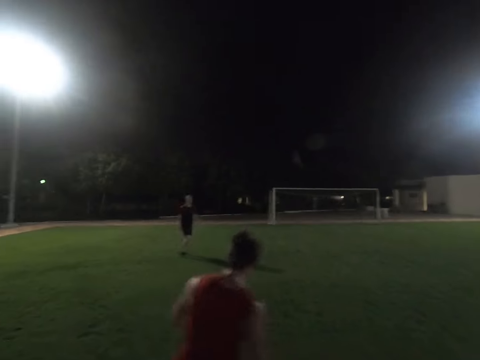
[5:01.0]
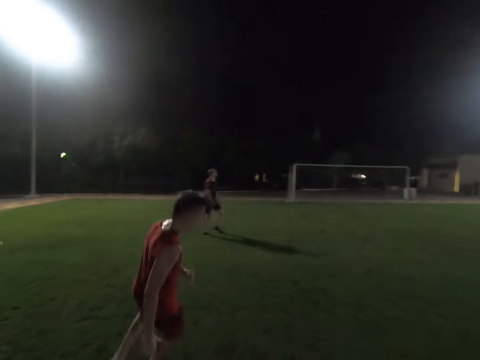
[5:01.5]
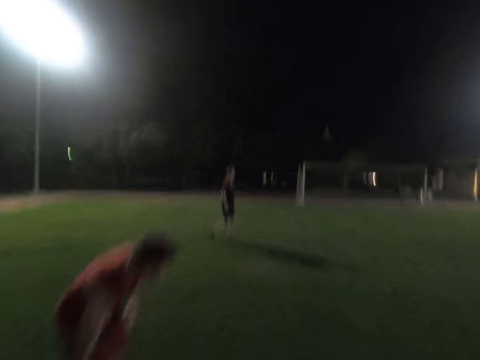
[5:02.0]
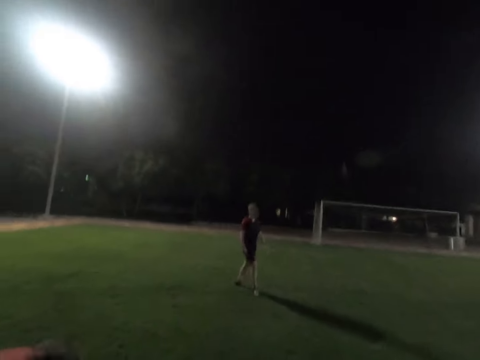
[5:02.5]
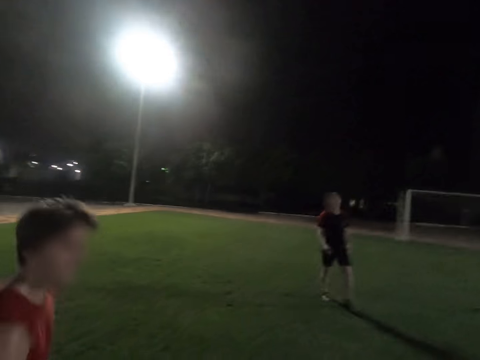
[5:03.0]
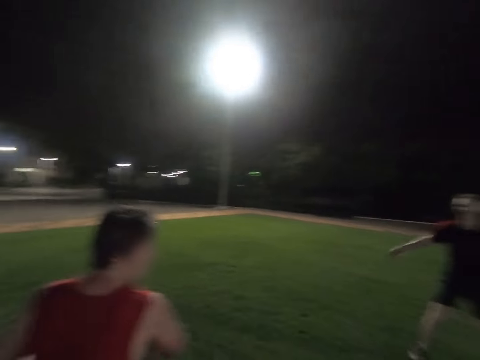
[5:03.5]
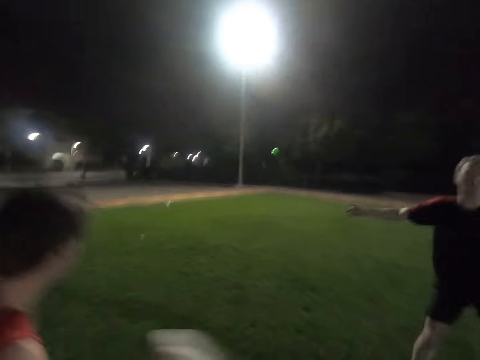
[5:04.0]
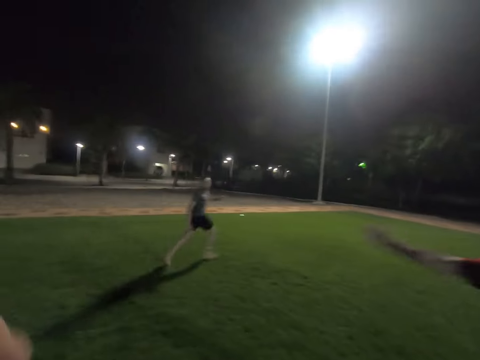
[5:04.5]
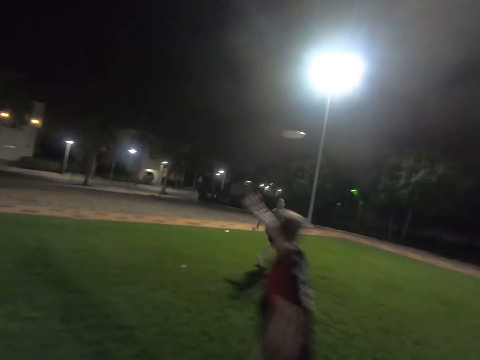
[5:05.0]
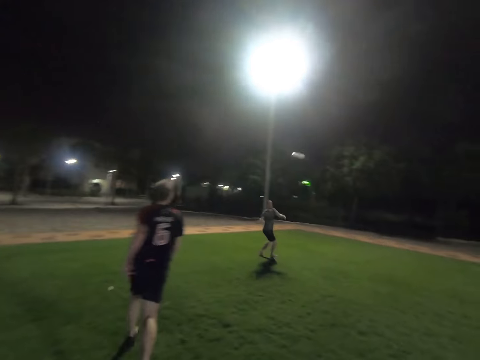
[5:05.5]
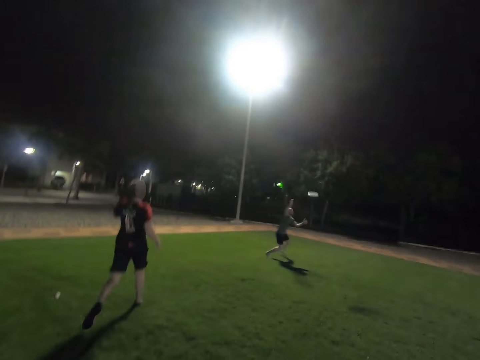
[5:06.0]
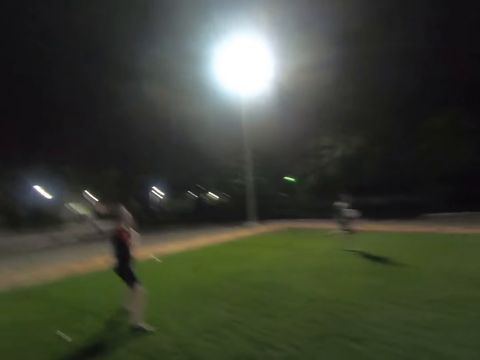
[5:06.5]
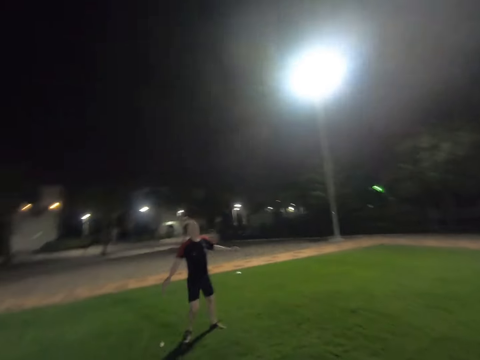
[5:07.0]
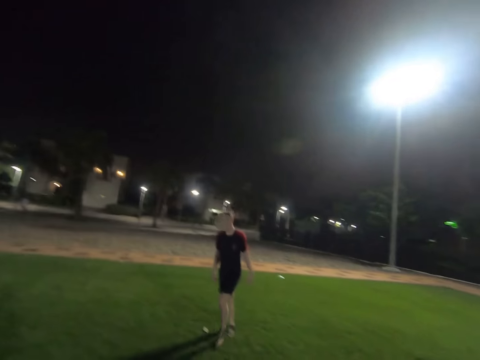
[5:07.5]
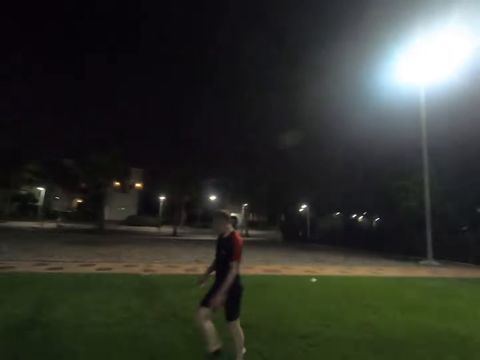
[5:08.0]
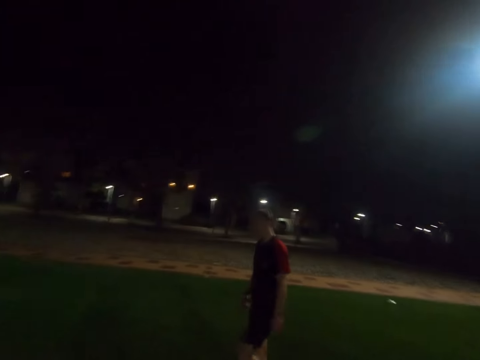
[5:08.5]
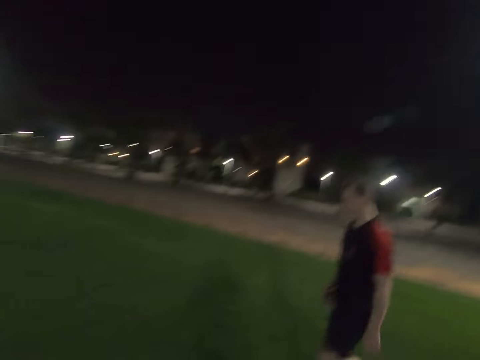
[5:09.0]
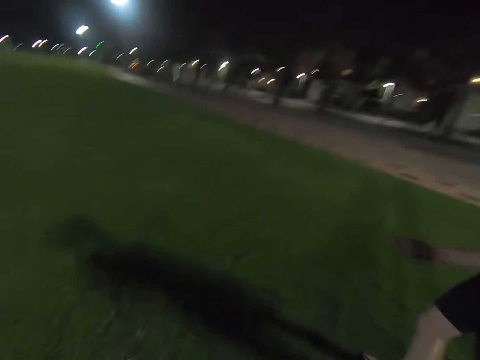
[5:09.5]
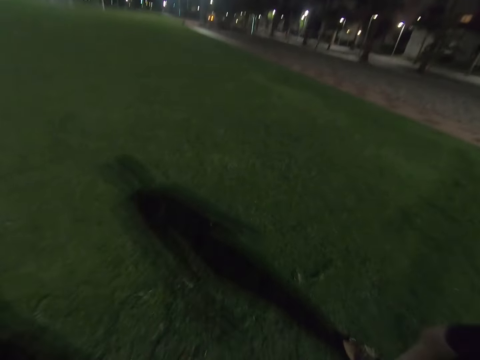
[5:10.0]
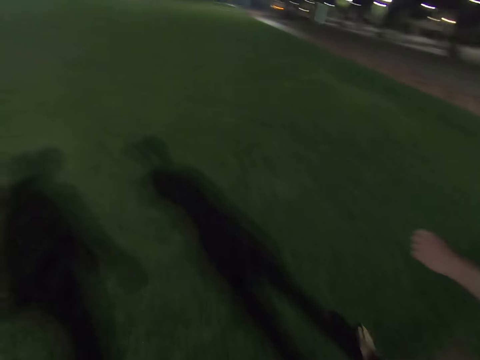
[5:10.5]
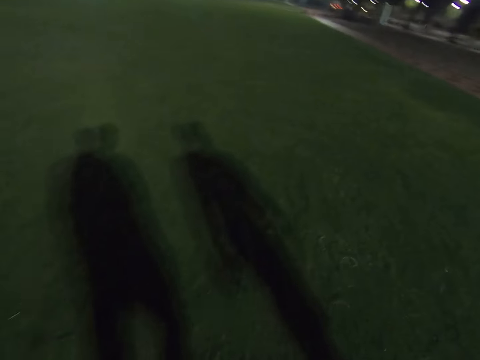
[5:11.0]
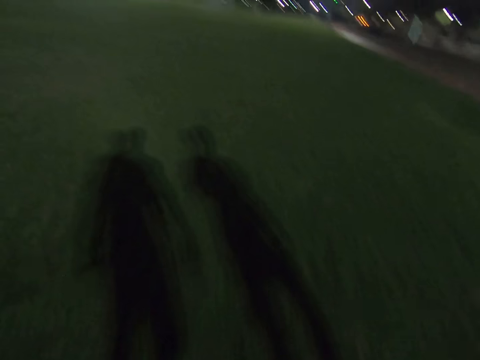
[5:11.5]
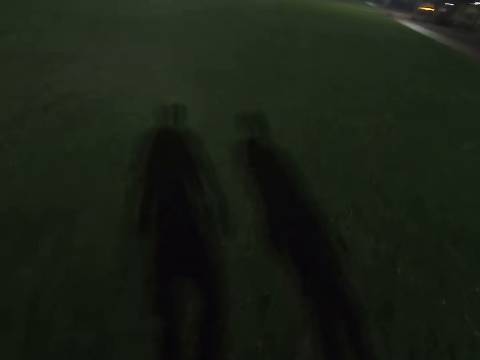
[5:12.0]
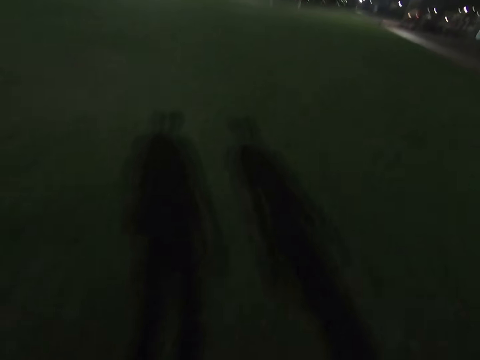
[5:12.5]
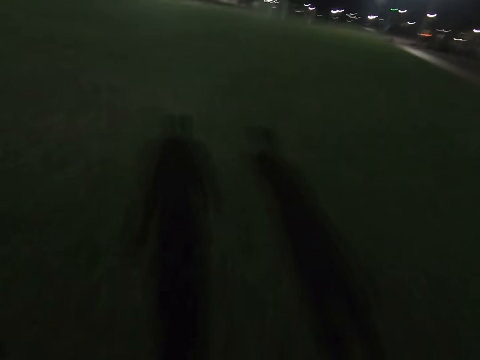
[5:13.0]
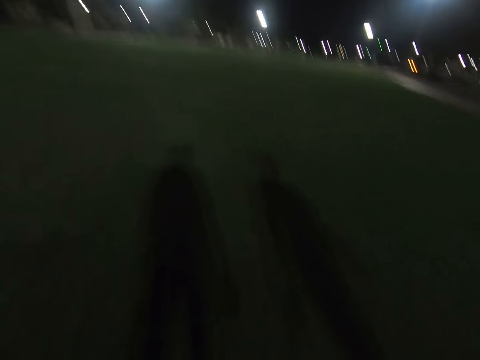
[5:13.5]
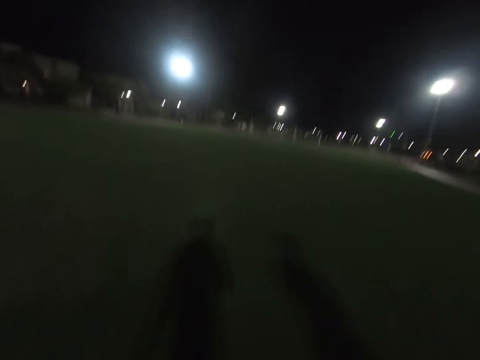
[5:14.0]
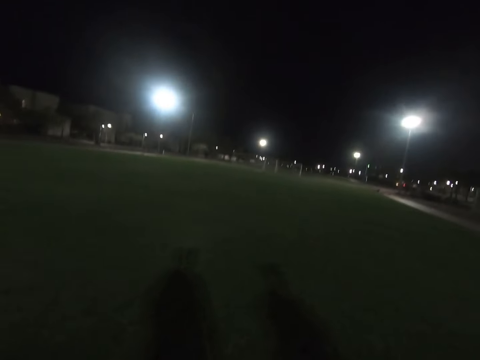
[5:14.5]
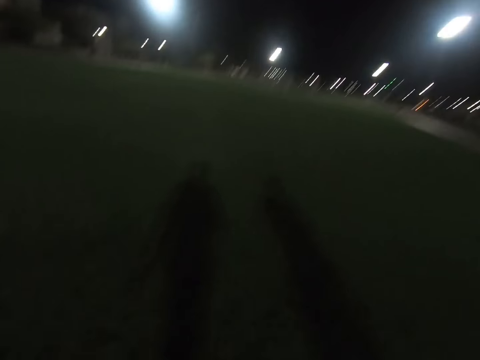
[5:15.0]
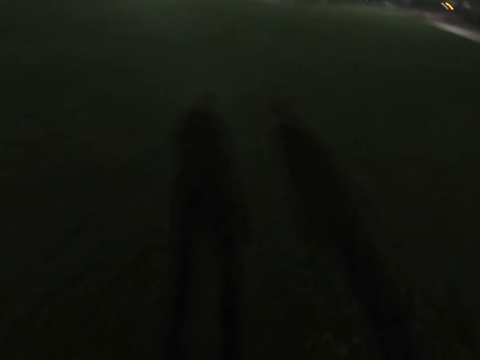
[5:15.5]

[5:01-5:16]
A man runs around the field. Another man walks around the field. The first man picks up the frisbee disc. He picks up the frisbee disc again. A third man runs to catch the frisbee. The first man throws the frisbee disc. A fourth man catches the frisbee disc. The second man walks around the field. Another man walks around the field.

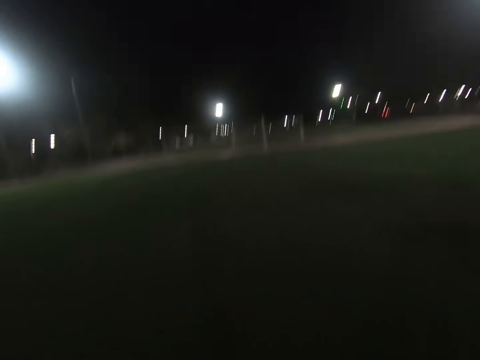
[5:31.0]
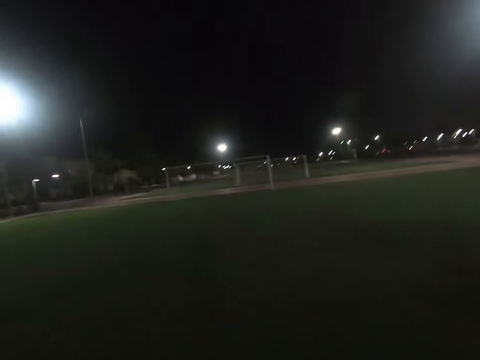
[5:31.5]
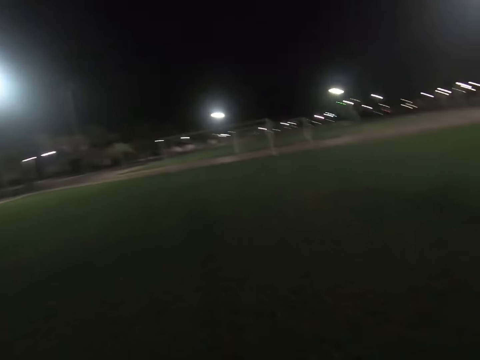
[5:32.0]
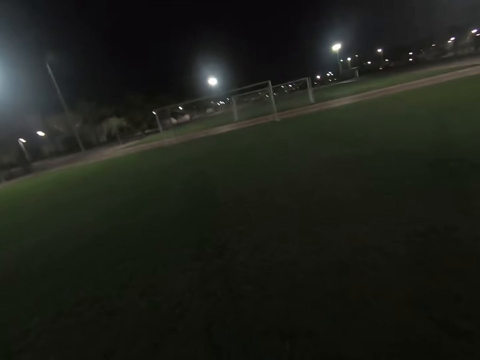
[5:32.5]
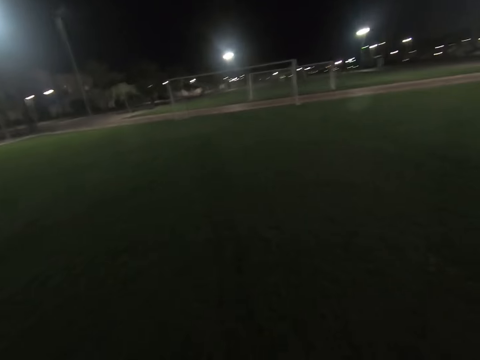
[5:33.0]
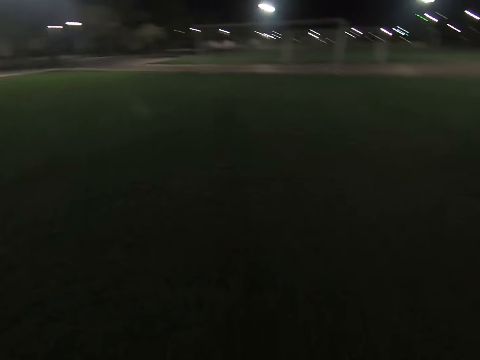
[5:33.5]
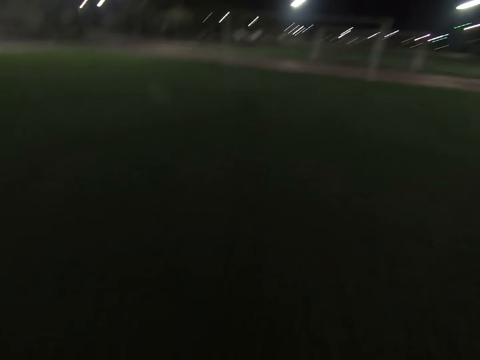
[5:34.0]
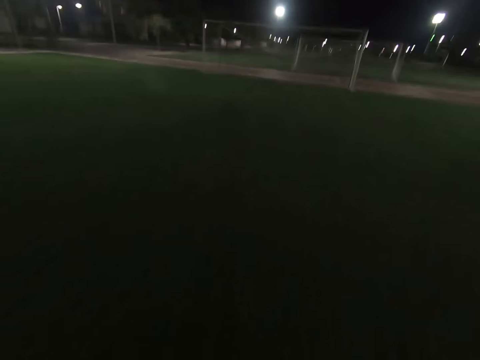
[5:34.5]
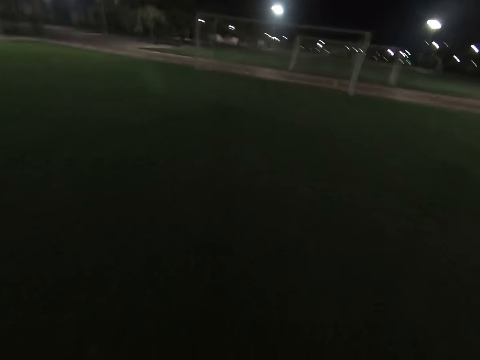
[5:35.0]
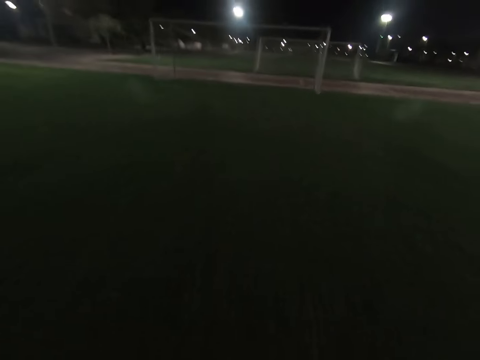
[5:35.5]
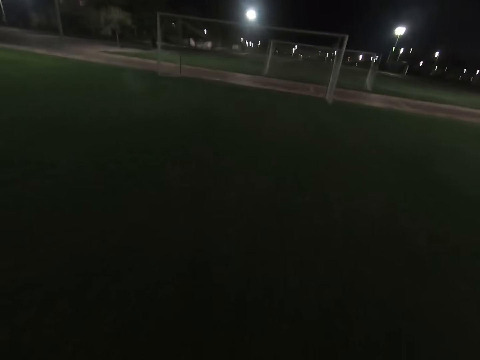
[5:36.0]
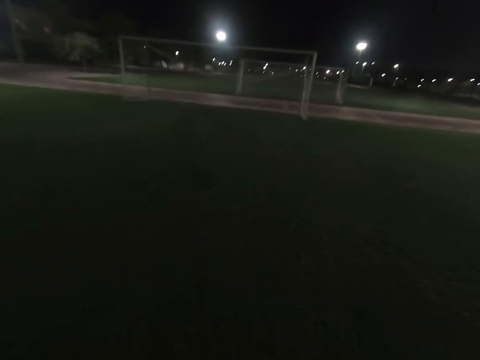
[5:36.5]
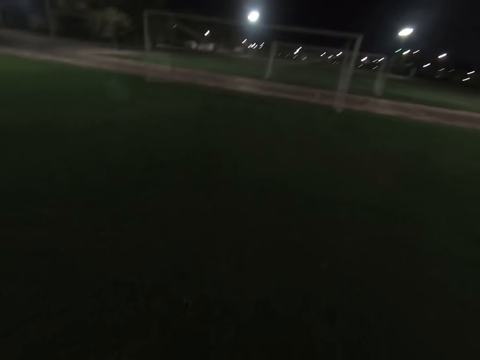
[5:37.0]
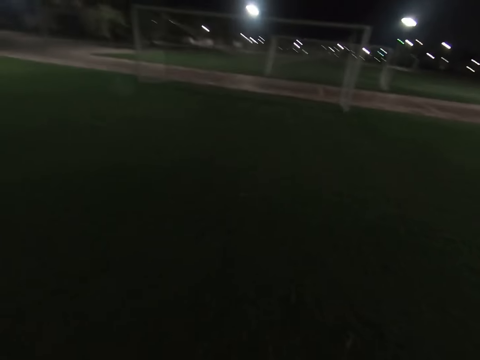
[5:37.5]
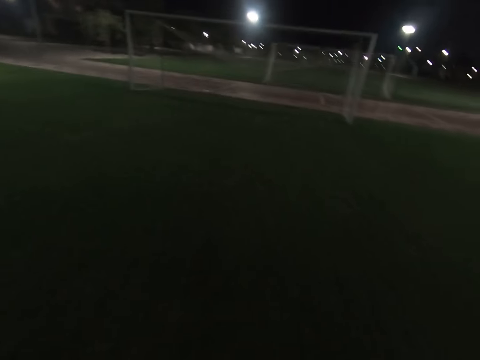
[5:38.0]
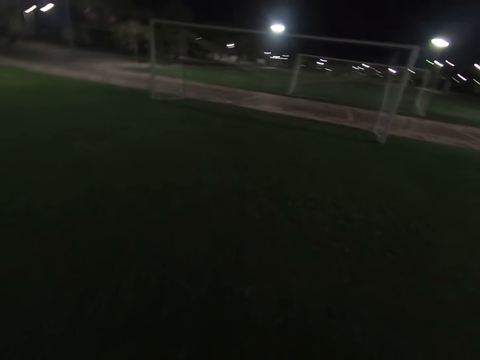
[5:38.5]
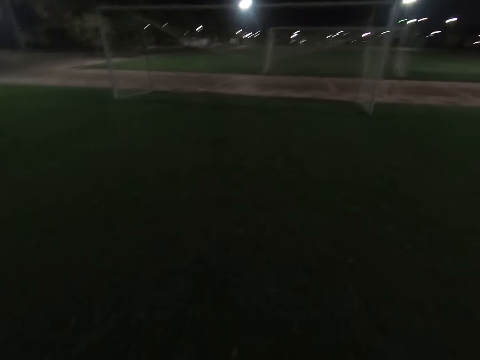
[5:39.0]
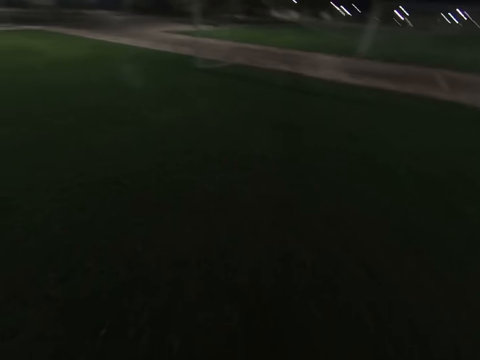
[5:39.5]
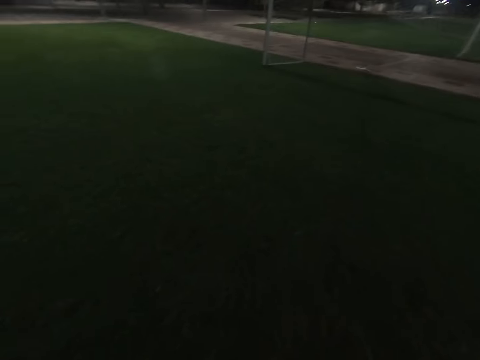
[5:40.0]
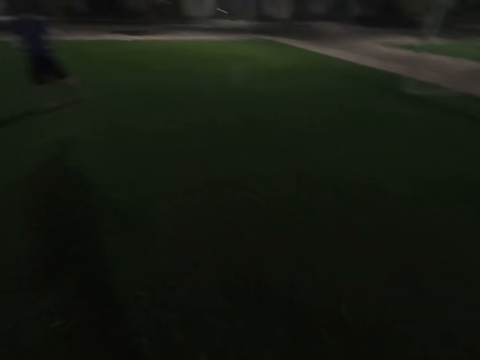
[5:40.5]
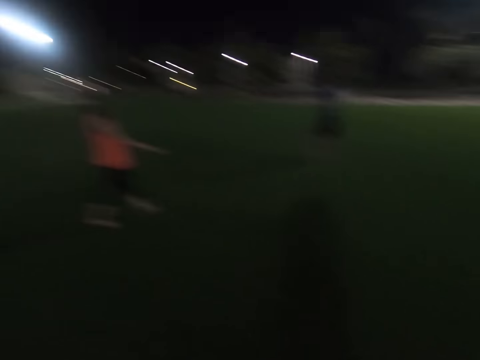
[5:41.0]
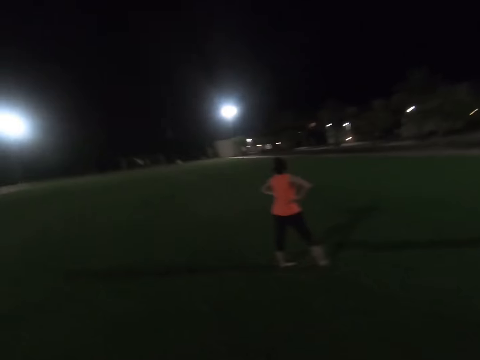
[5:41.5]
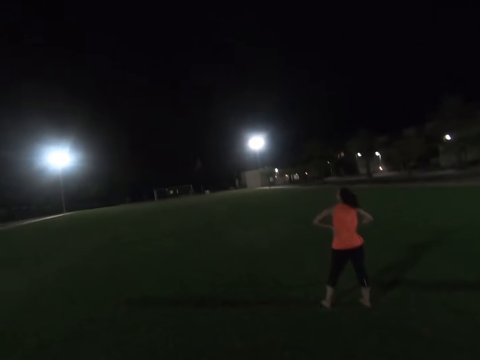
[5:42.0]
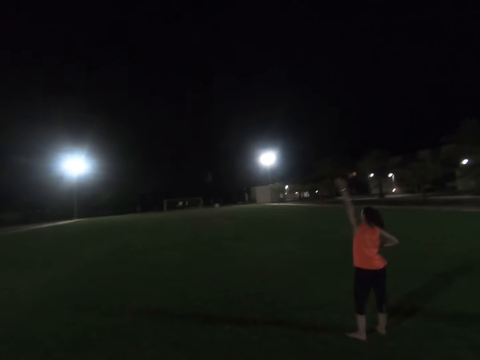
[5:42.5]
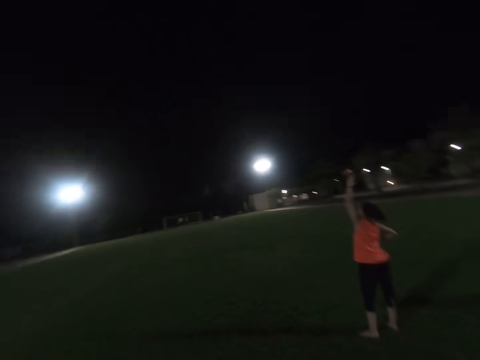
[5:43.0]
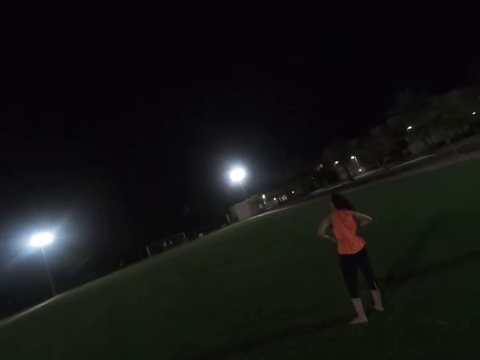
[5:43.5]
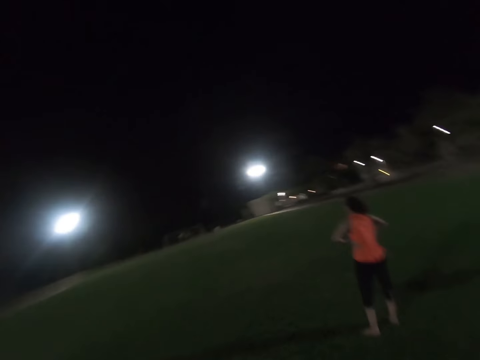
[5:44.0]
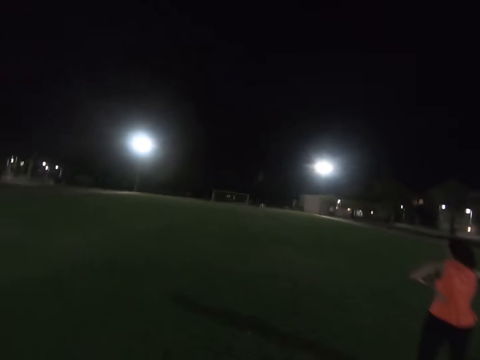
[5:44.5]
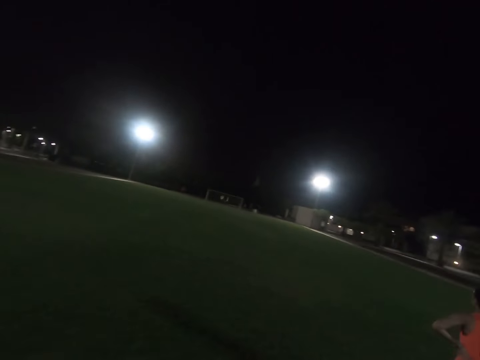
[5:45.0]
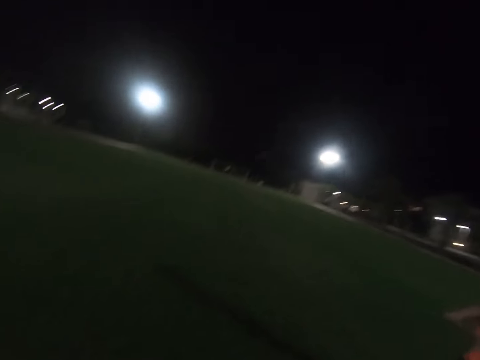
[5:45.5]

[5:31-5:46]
The camera wearer walks towards the goal post. A lady stretches her hand. The camera wearer turns around. The lady raises her left hand up and puts her hands on her waist.
